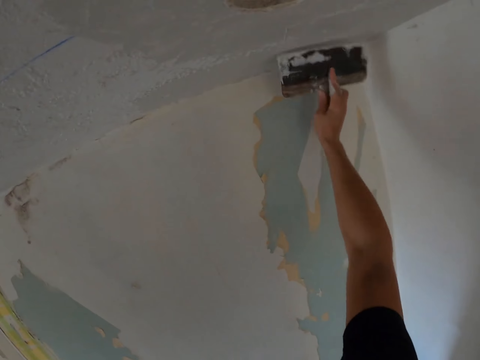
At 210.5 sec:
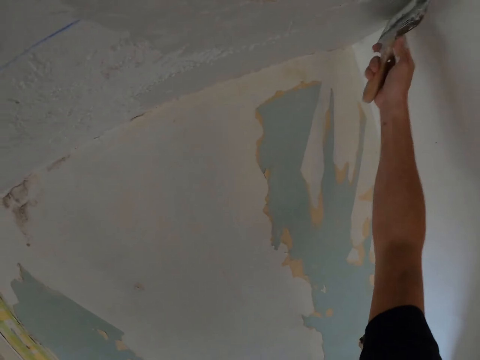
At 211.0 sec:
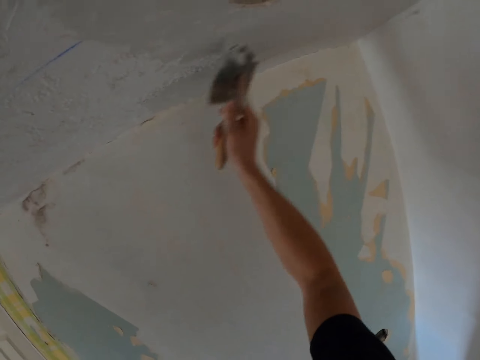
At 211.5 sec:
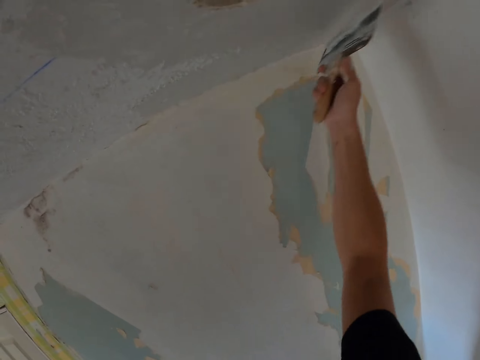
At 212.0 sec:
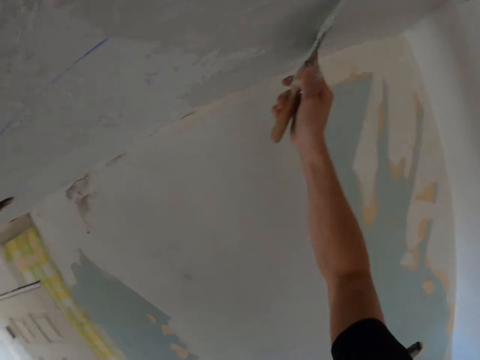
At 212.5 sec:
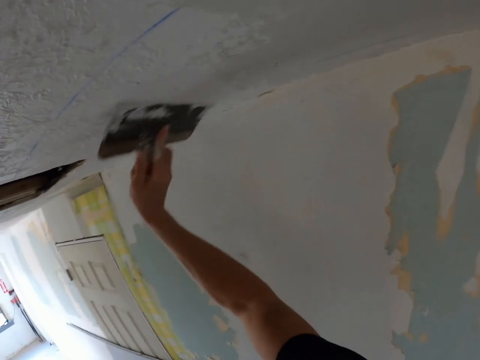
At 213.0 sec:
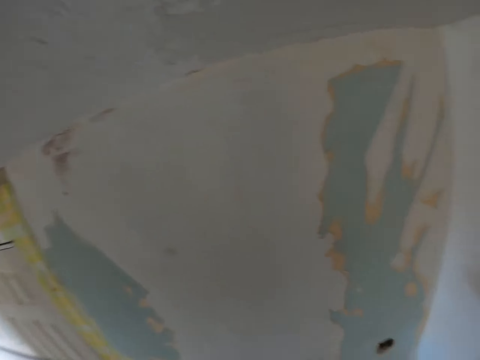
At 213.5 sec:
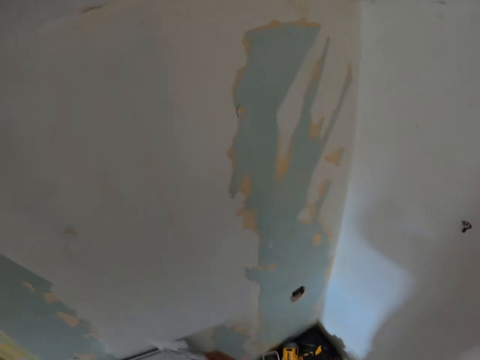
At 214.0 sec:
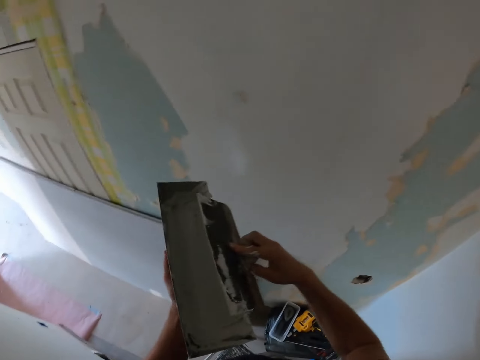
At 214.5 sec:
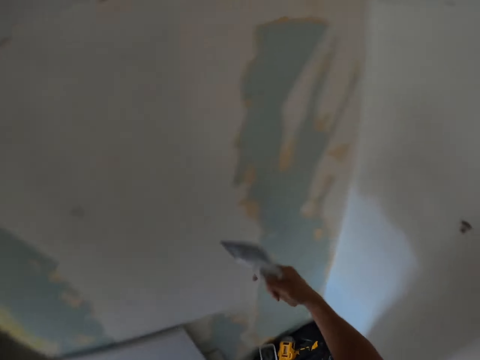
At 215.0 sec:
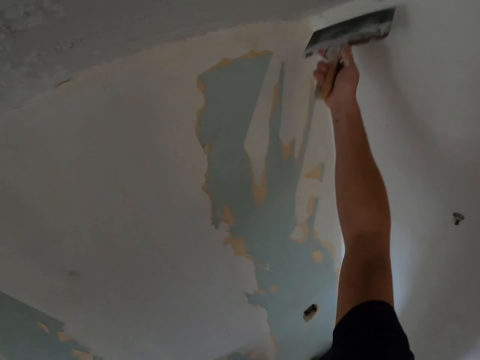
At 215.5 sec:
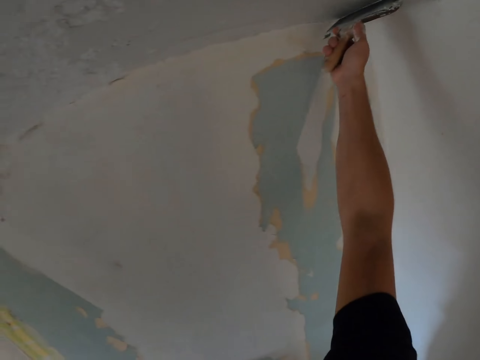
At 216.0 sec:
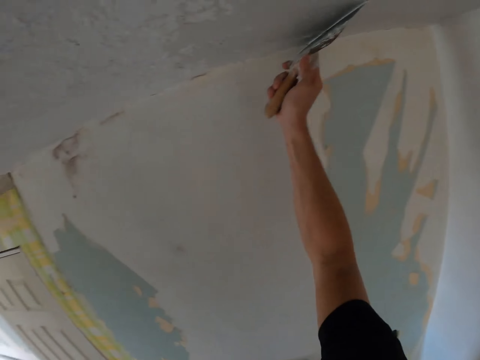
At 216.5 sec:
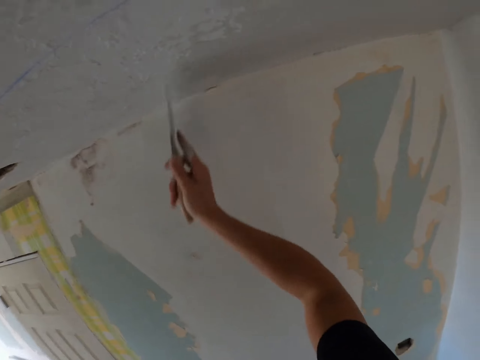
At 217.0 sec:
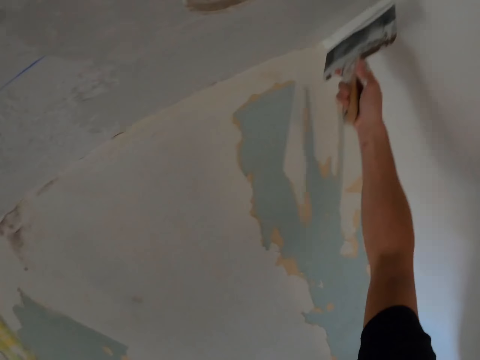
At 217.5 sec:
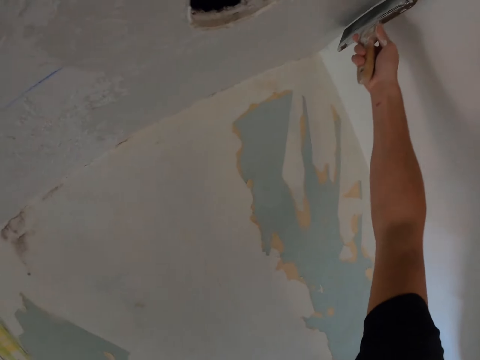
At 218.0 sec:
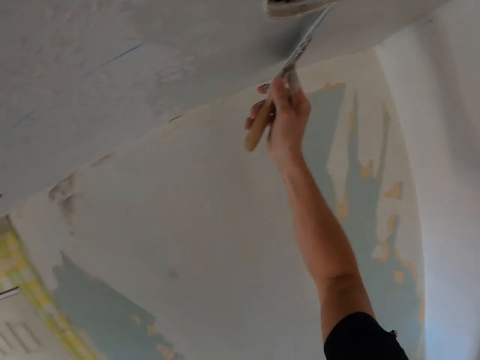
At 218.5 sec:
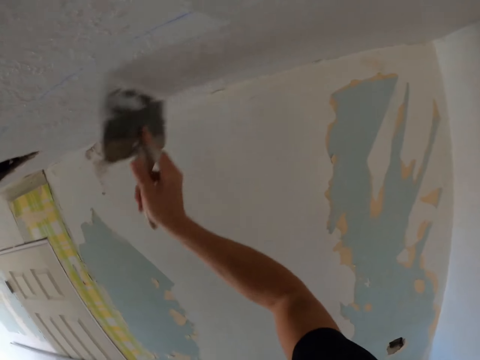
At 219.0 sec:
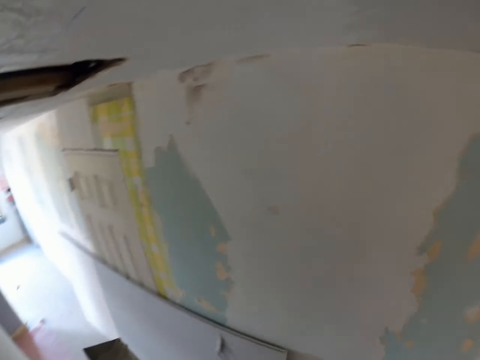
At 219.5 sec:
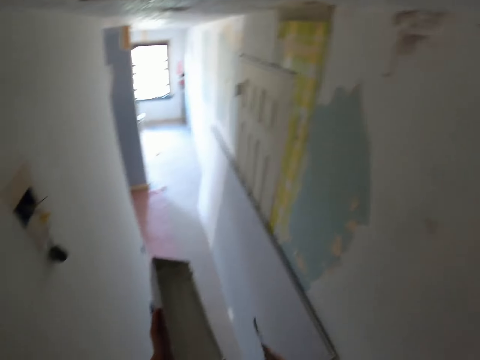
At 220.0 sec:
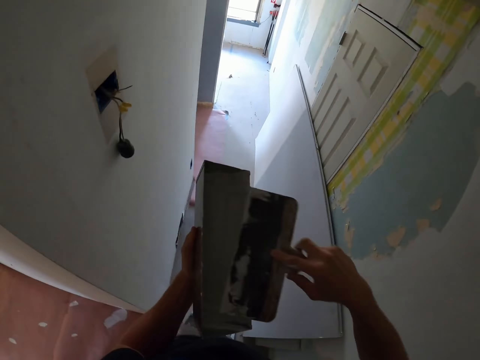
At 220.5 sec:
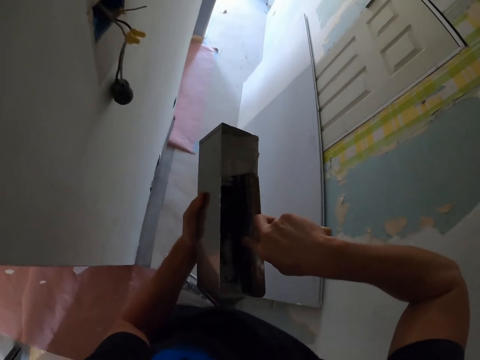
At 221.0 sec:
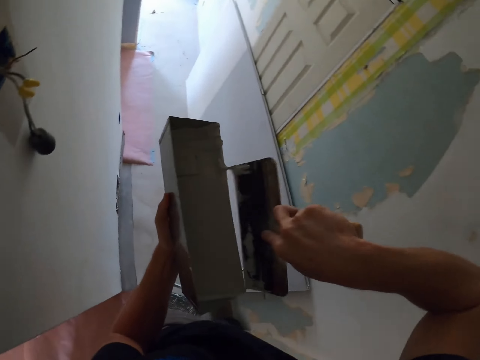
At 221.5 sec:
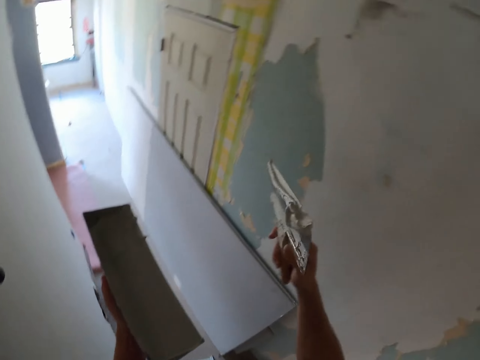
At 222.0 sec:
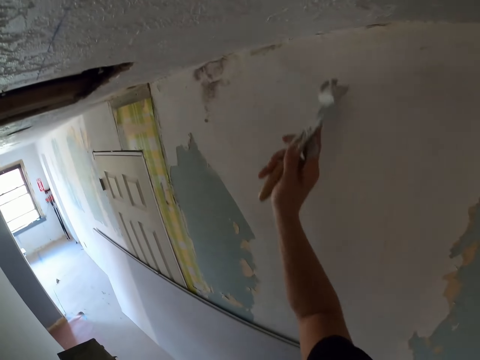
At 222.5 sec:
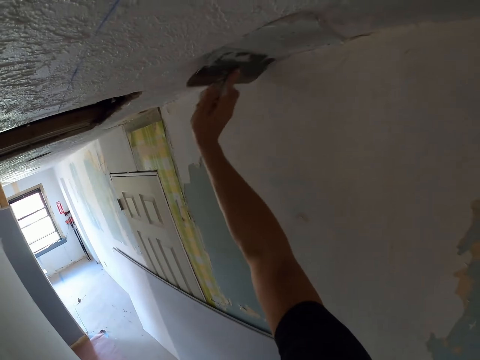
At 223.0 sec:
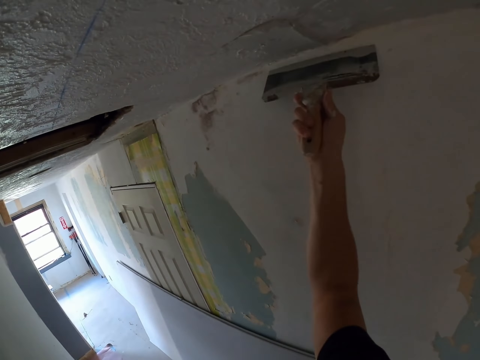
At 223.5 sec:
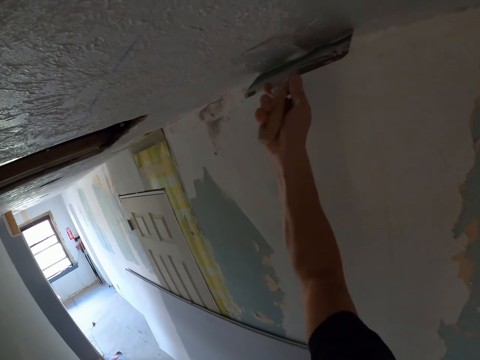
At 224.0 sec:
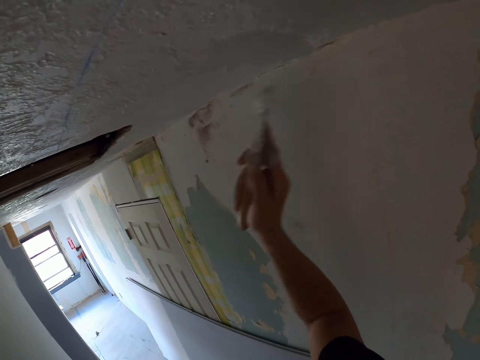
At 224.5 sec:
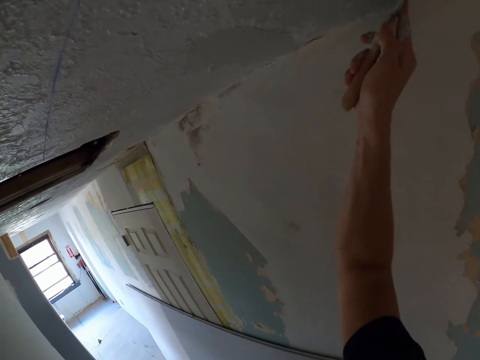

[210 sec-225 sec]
The camera wearer picks the paint. They paint the ceiling.

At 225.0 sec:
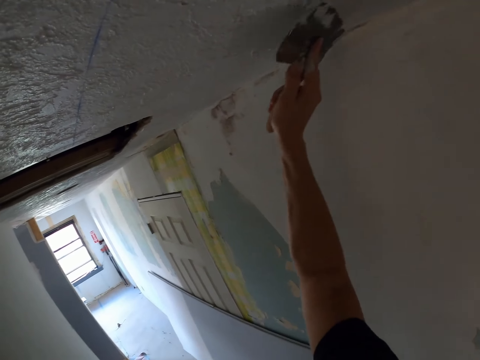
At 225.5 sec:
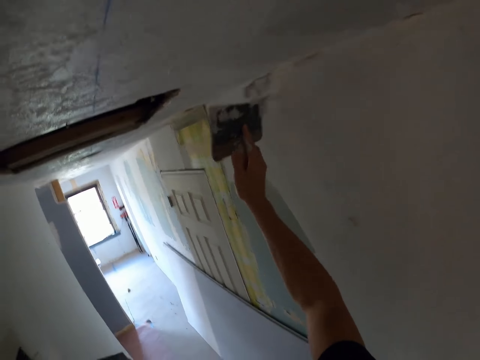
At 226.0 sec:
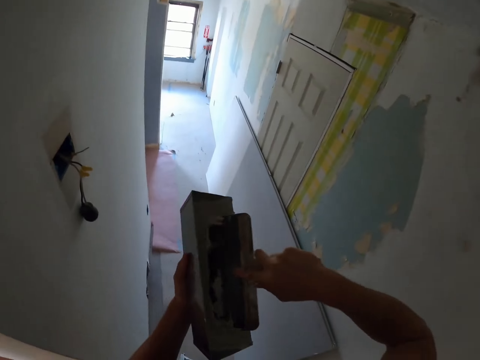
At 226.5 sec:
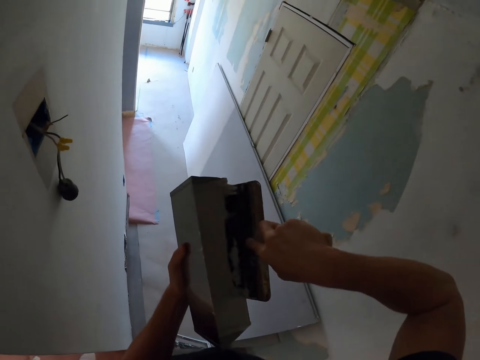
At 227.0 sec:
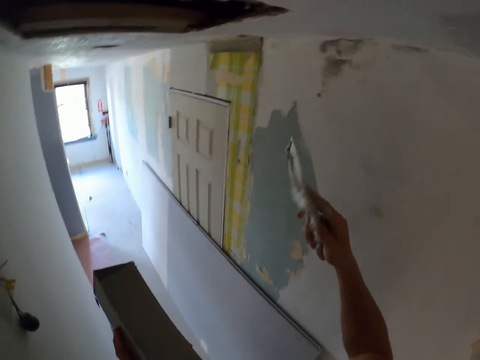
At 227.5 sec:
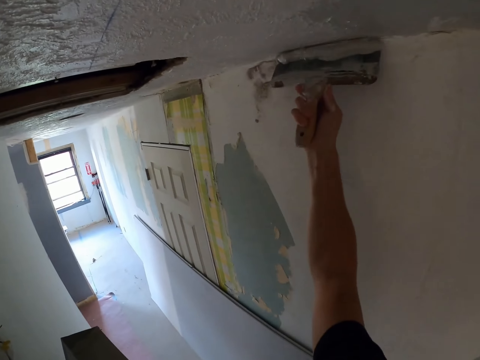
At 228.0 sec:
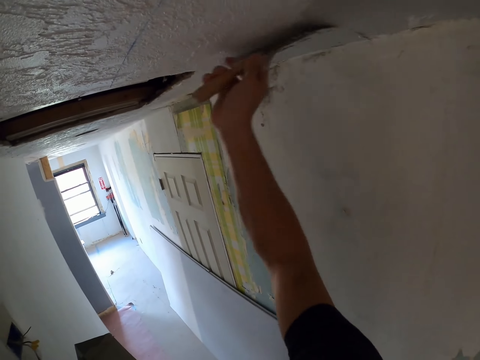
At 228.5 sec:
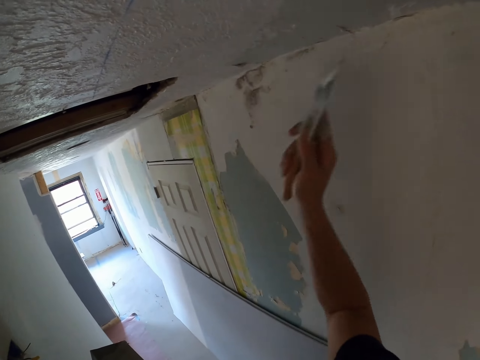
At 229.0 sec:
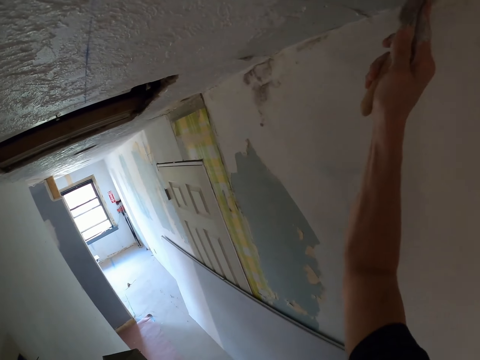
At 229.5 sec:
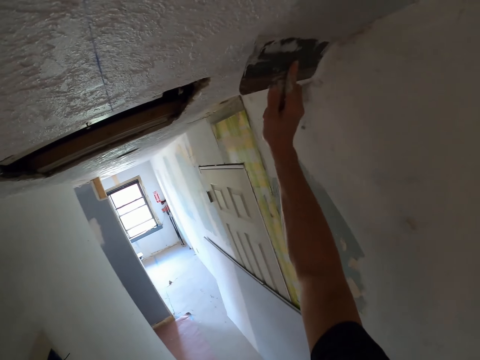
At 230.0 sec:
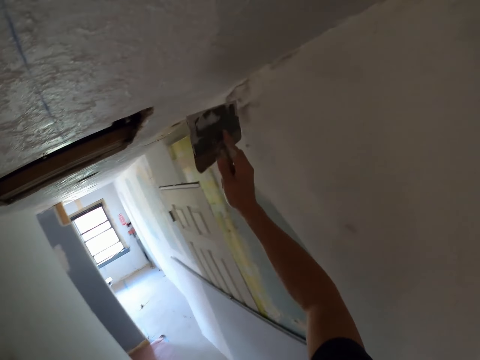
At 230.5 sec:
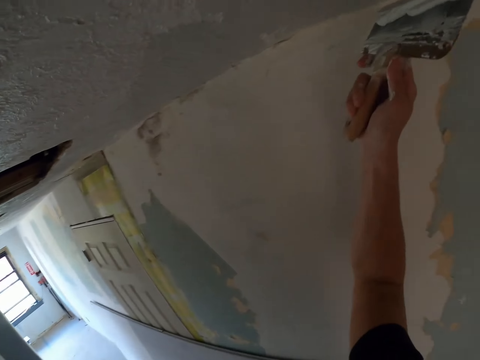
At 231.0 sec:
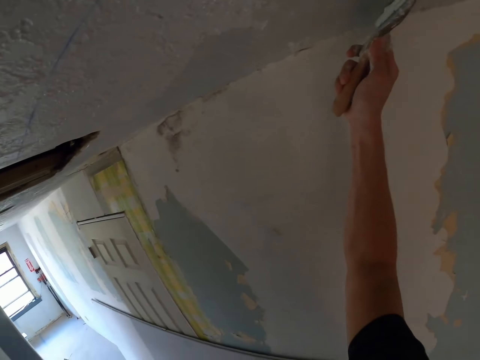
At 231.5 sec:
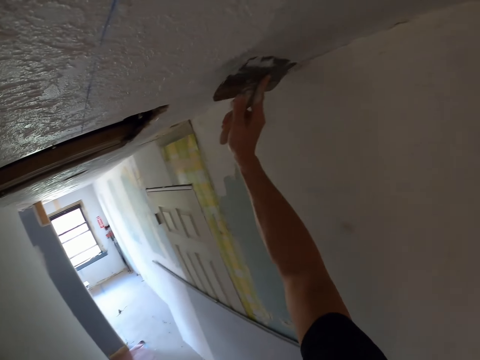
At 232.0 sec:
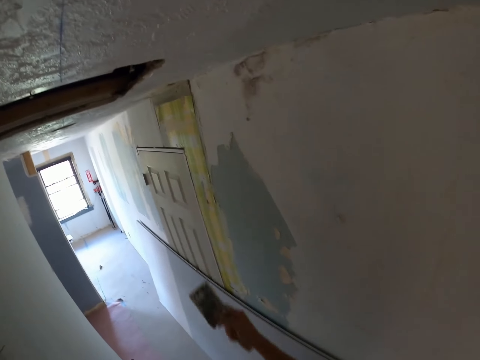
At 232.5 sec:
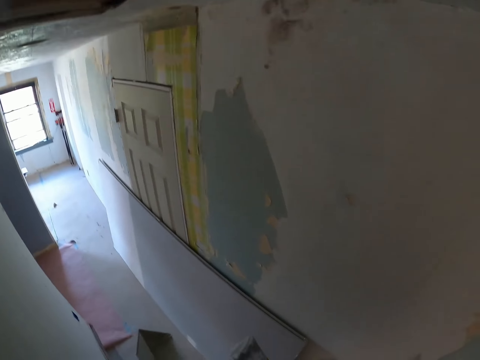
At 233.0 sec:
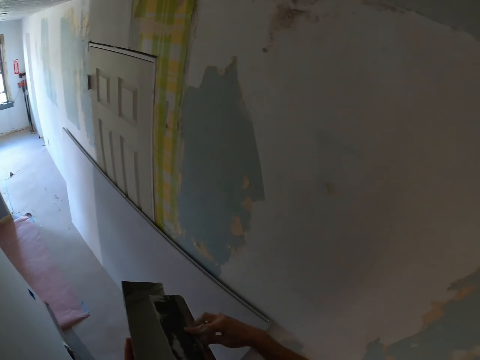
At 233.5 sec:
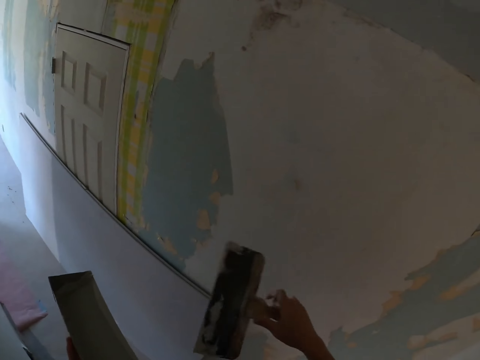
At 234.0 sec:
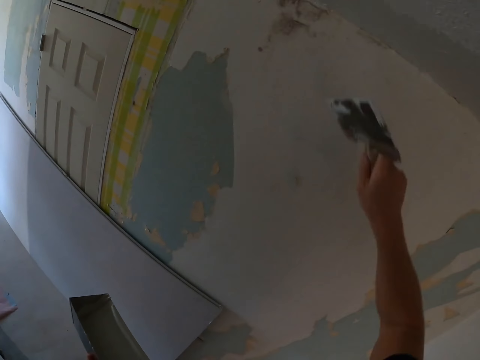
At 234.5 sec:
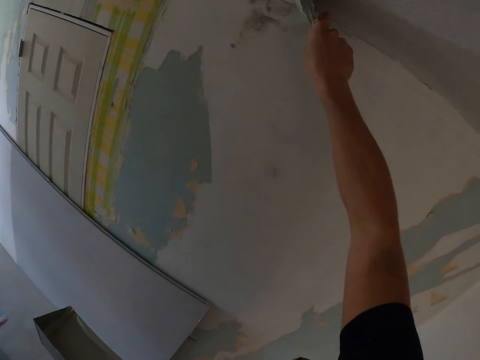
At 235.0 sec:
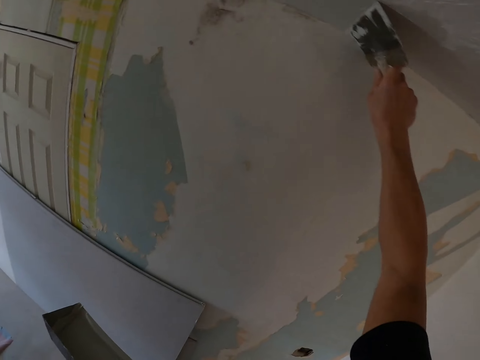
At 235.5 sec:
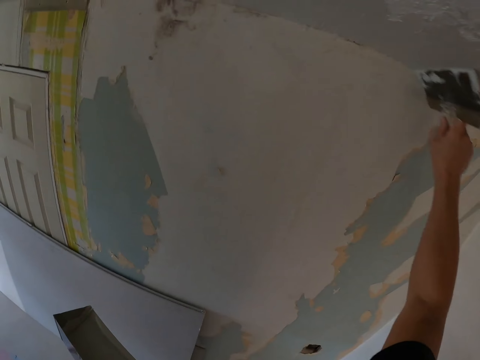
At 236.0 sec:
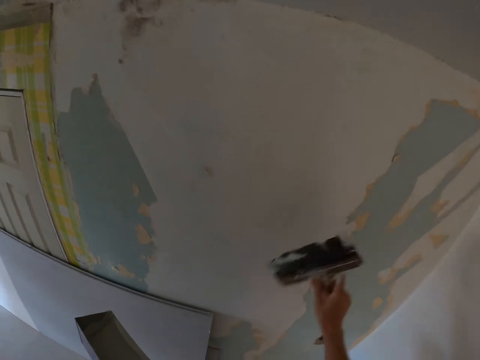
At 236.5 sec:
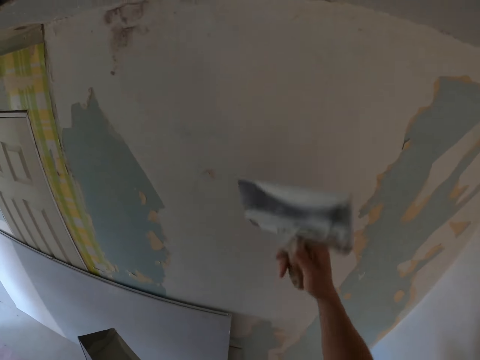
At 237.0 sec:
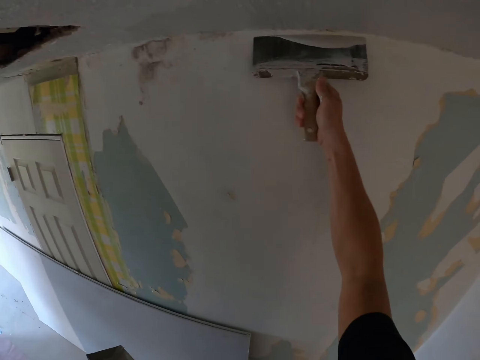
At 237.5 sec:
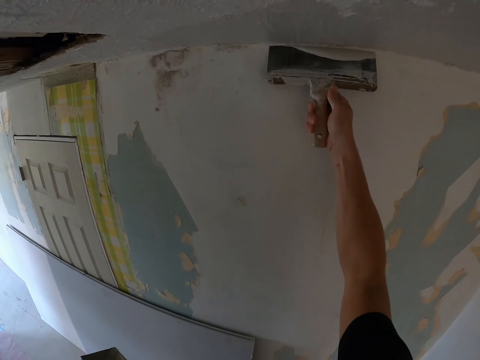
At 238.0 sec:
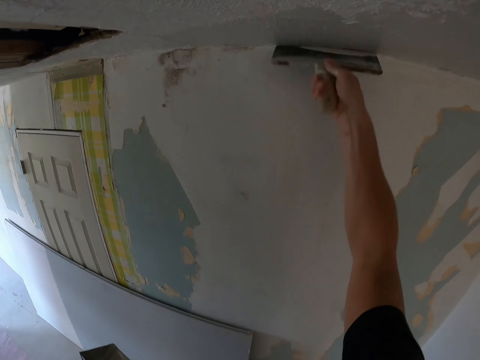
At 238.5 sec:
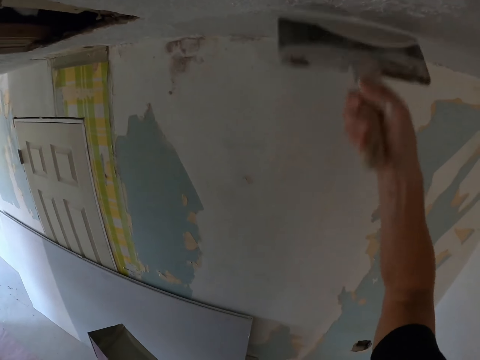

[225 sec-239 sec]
The camera wearer picks the paint. They paint the ceiling. They remove excess paint from the scraper. They paint the ceiling.
